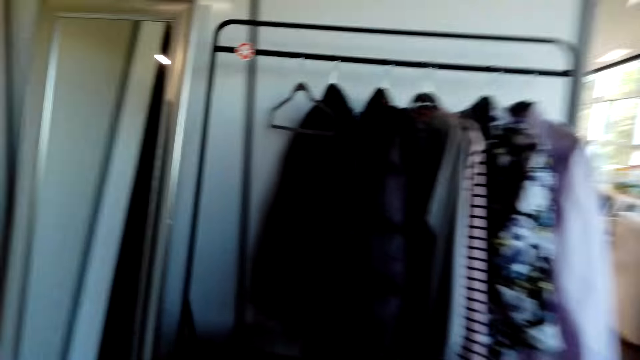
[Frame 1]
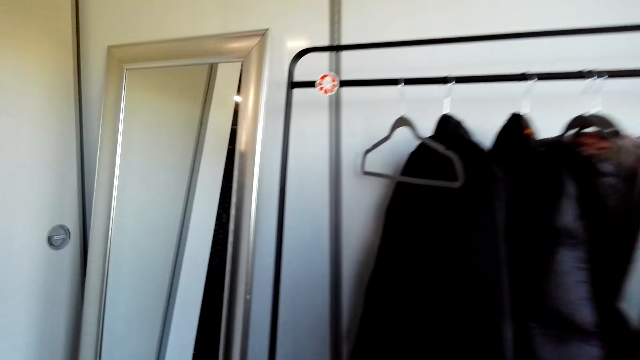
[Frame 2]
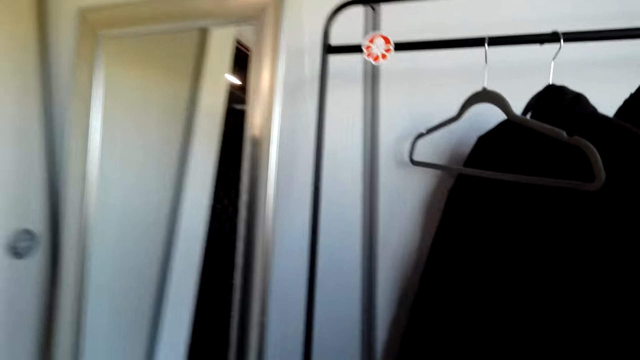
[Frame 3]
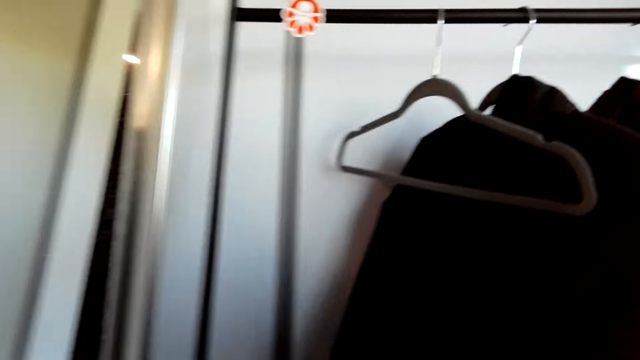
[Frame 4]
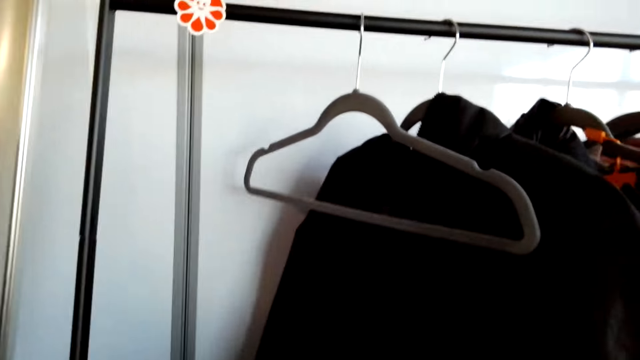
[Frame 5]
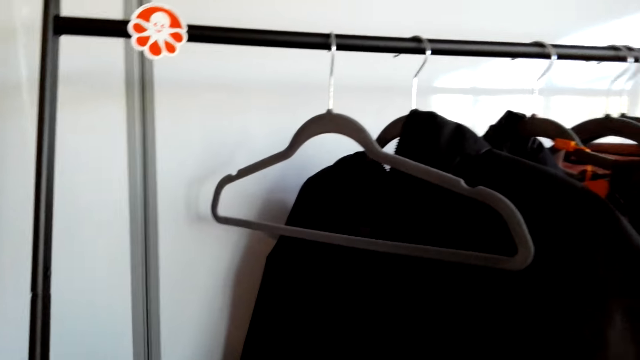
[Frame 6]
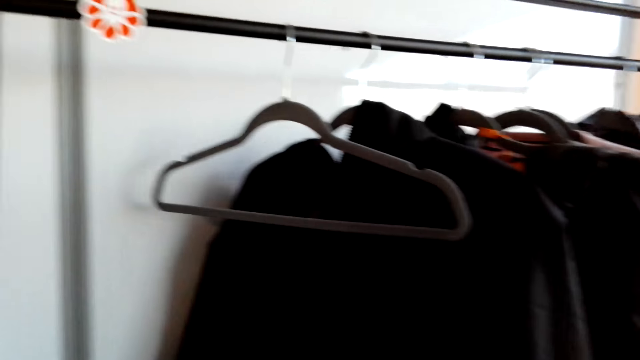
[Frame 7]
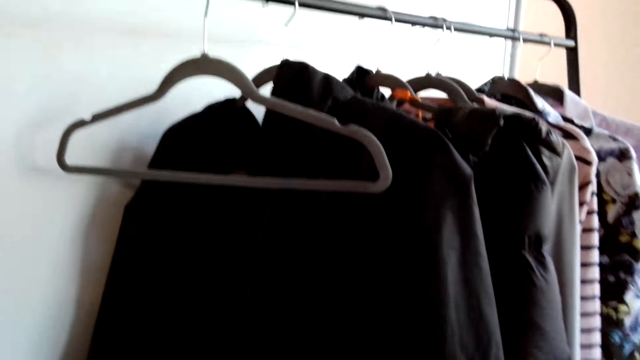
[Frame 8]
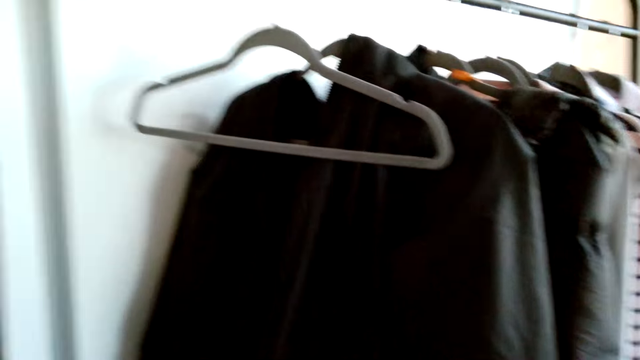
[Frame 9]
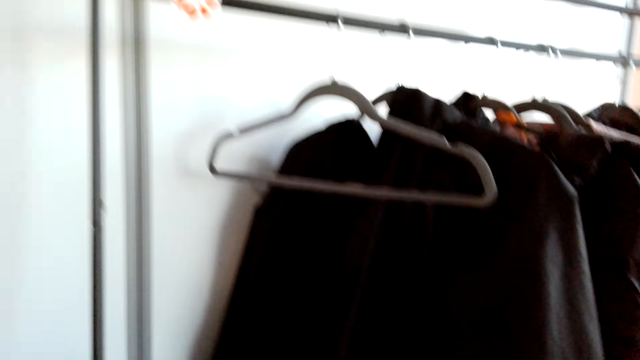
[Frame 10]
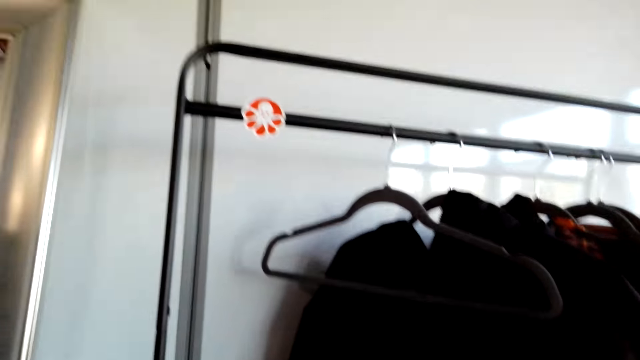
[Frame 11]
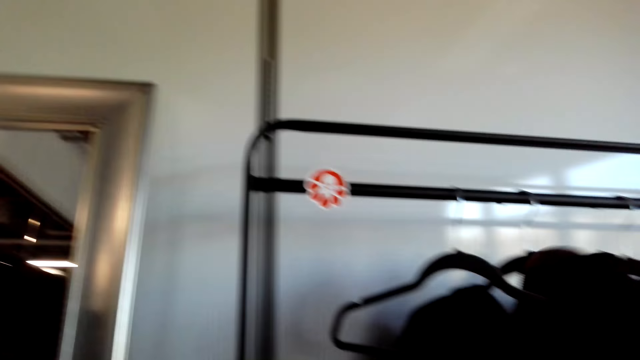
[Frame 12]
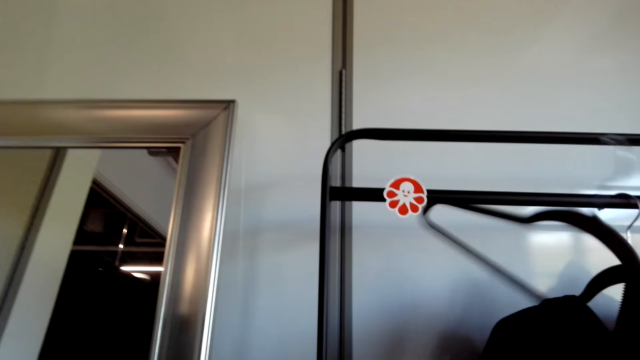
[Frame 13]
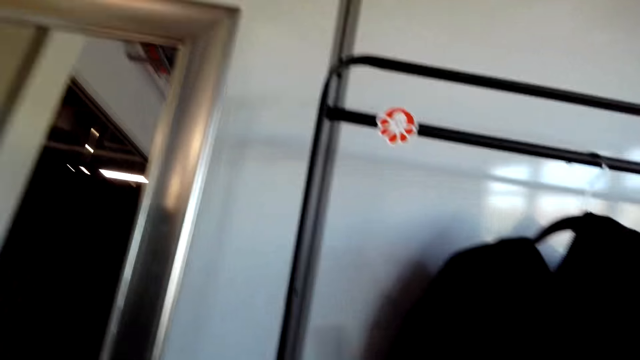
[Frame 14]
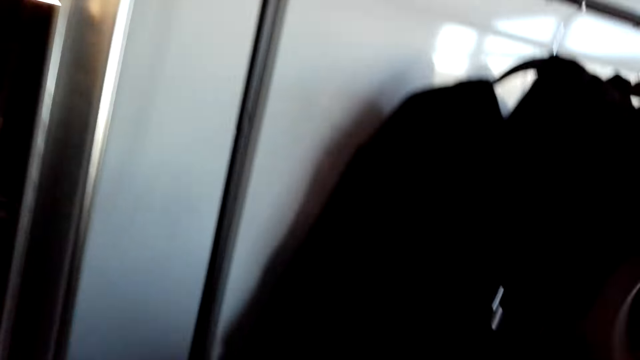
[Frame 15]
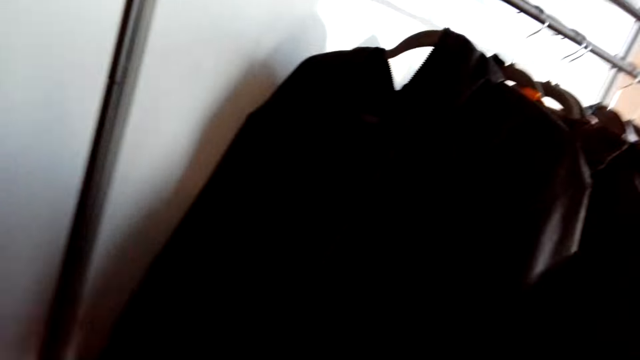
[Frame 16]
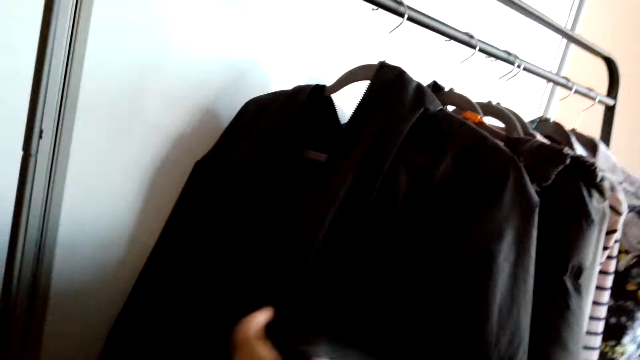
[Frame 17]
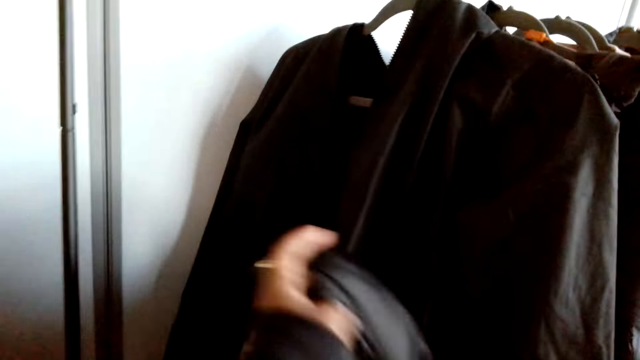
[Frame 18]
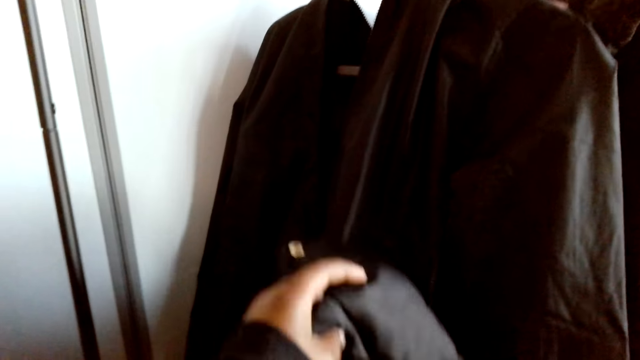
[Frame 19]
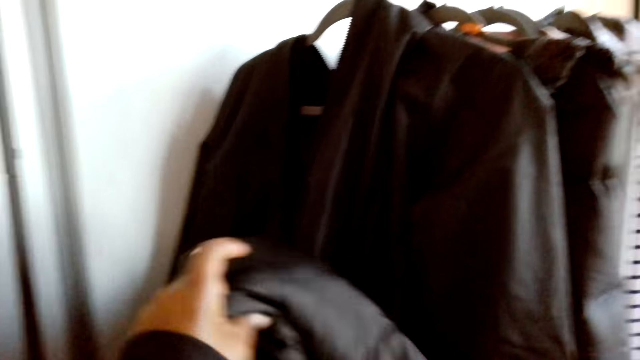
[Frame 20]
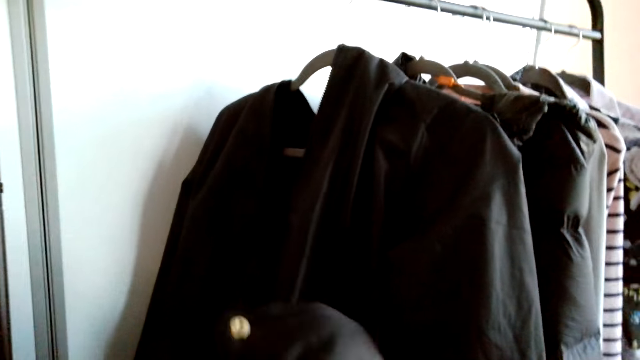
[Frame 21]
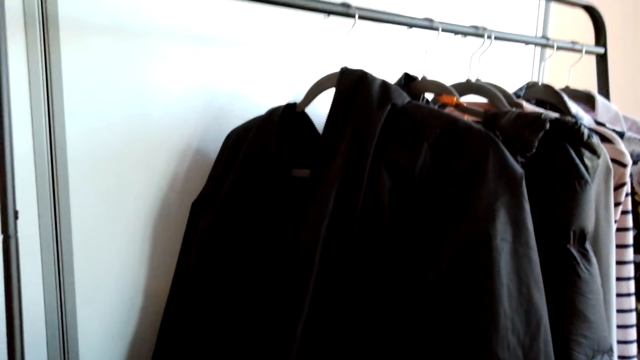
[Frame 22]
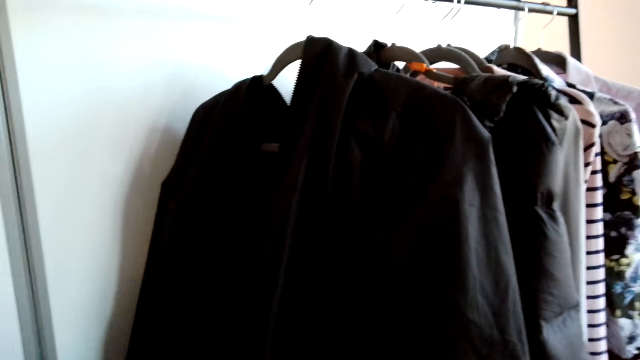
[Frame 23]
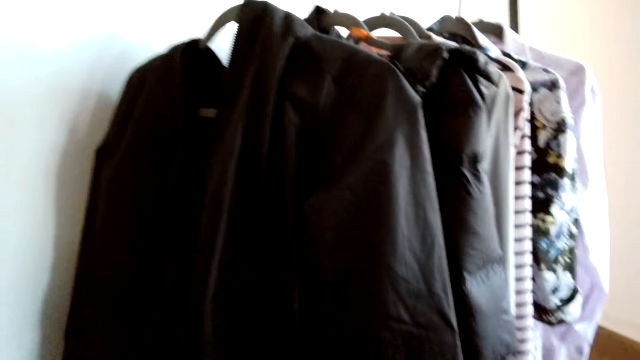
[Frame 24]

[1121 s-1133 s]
The camera wearer stares at the rack. They remove the hanger from the rack. They hang the jacket on the hanger. They talk to a man.

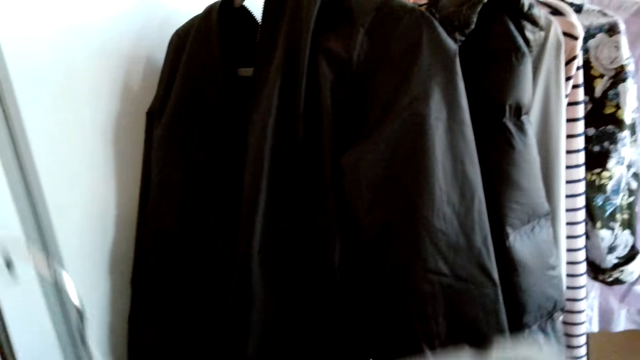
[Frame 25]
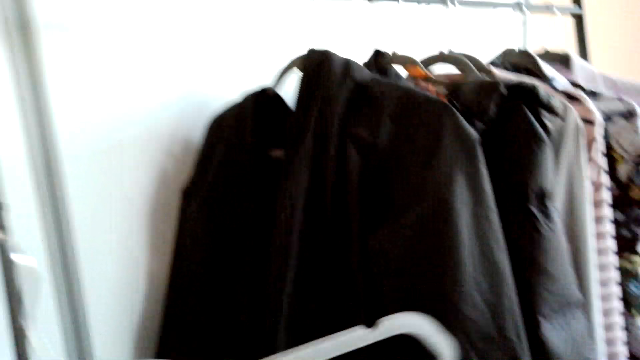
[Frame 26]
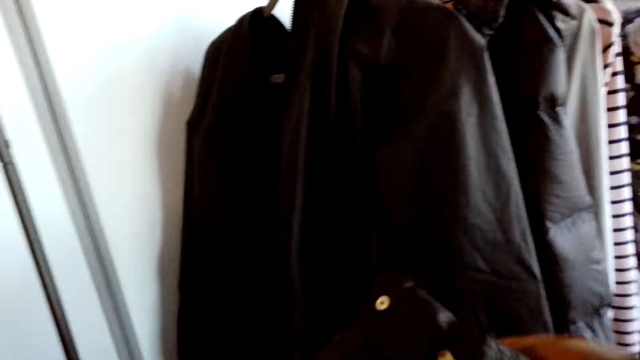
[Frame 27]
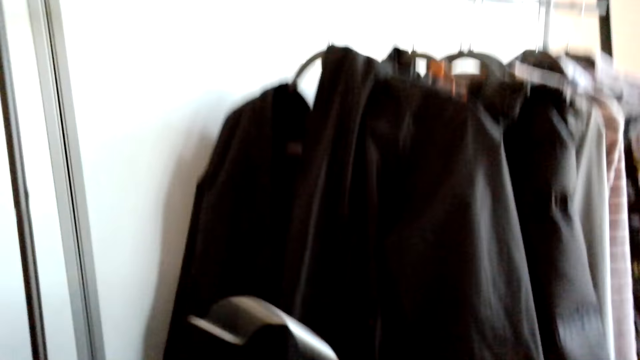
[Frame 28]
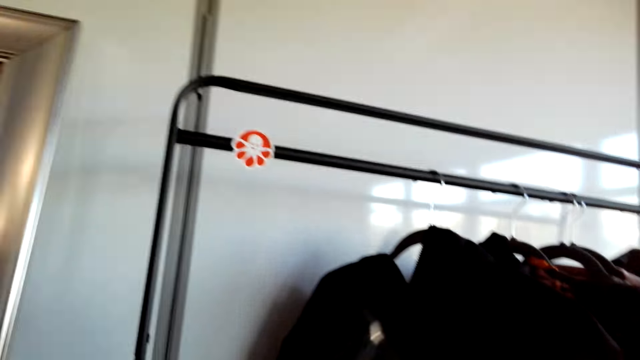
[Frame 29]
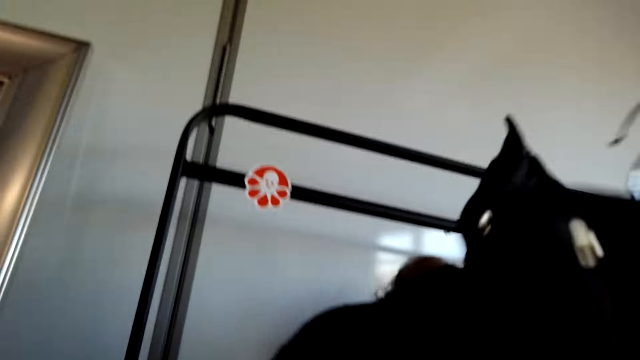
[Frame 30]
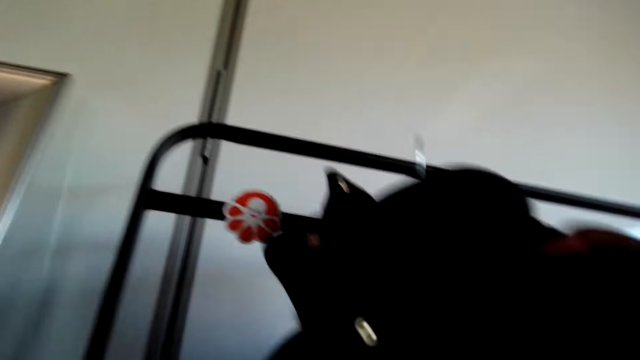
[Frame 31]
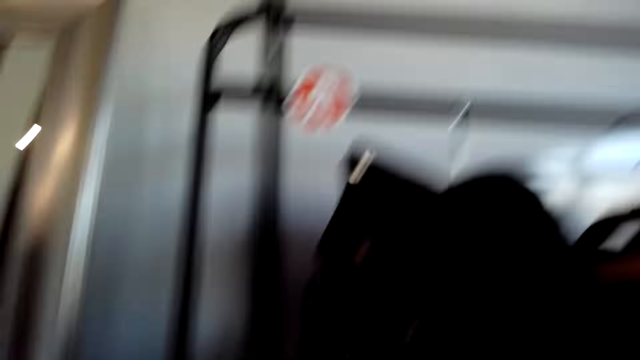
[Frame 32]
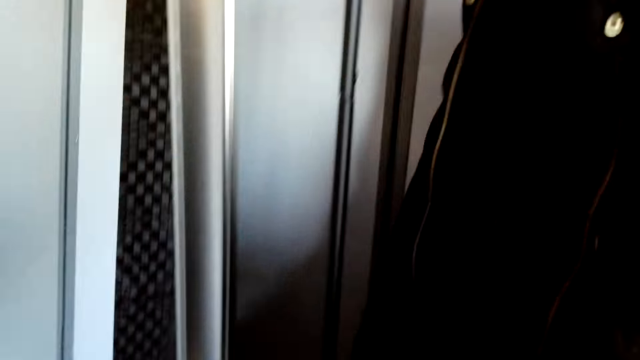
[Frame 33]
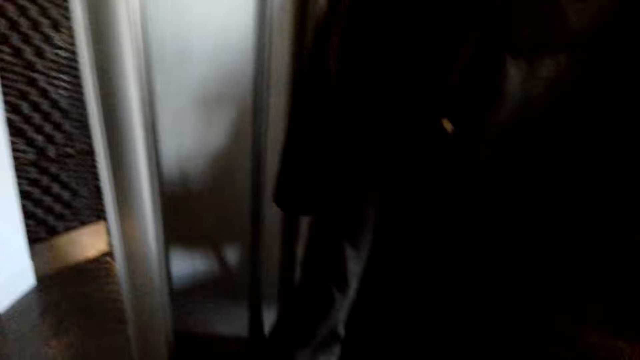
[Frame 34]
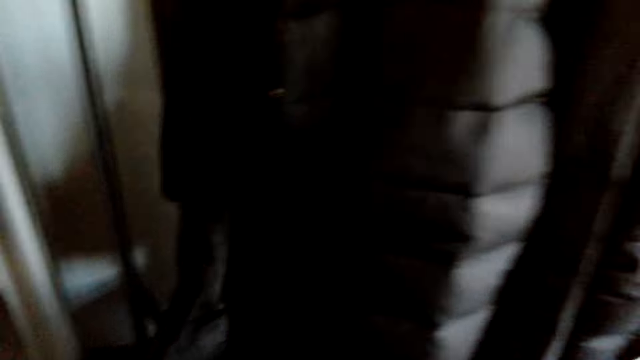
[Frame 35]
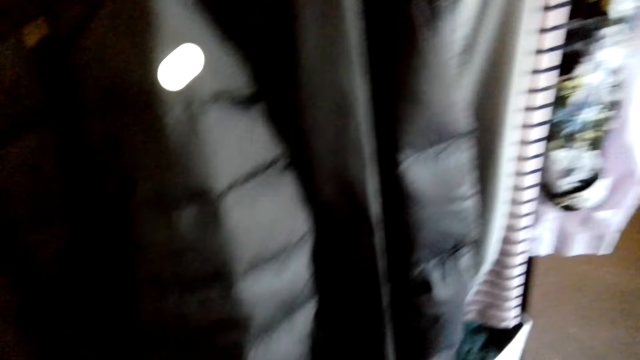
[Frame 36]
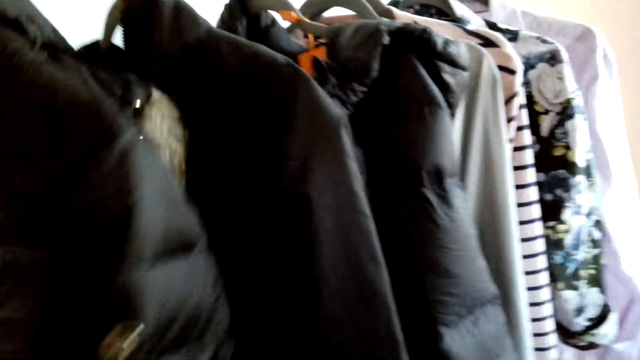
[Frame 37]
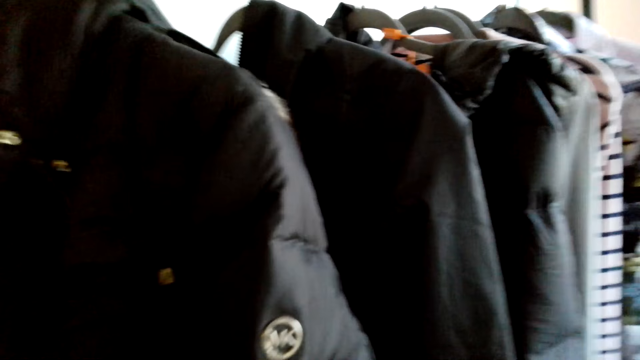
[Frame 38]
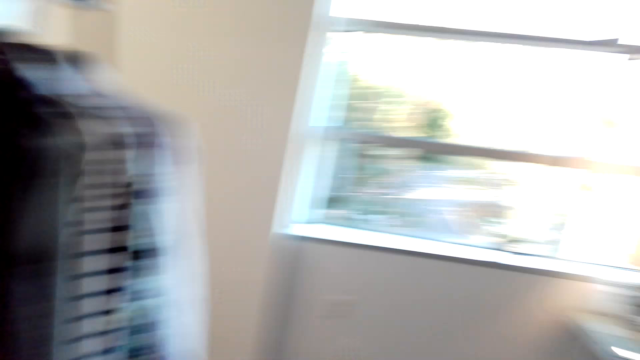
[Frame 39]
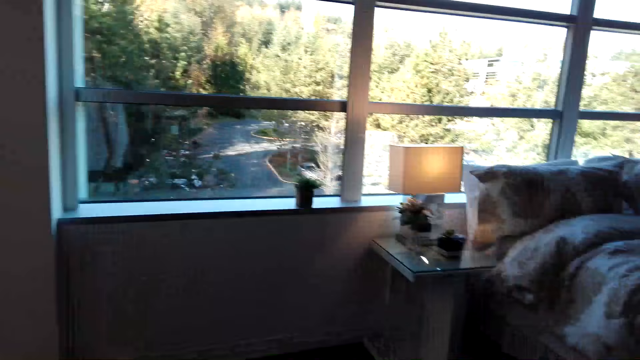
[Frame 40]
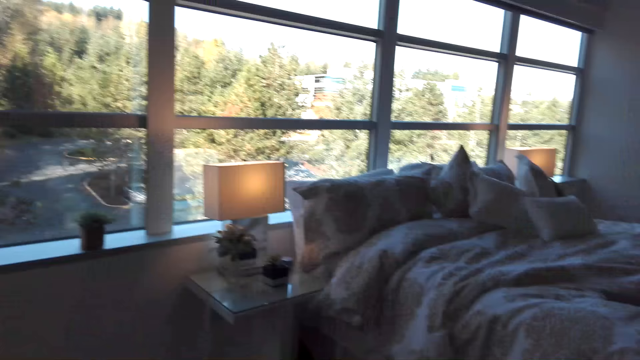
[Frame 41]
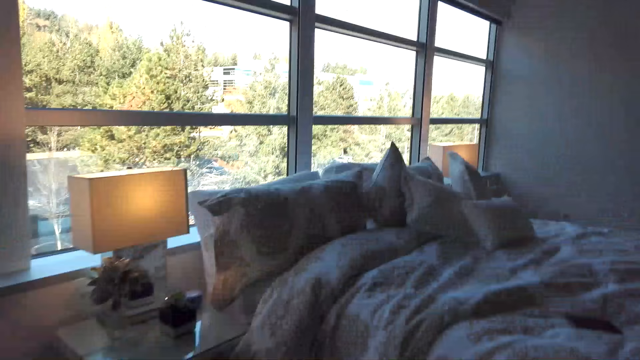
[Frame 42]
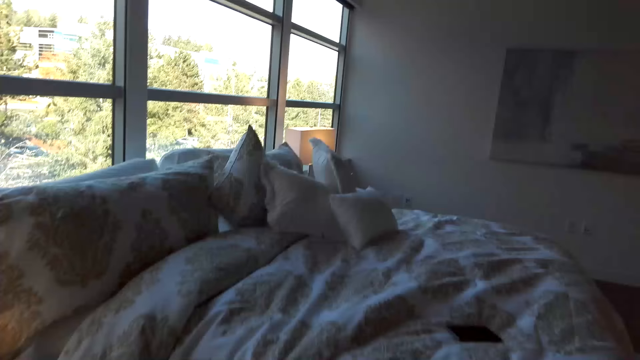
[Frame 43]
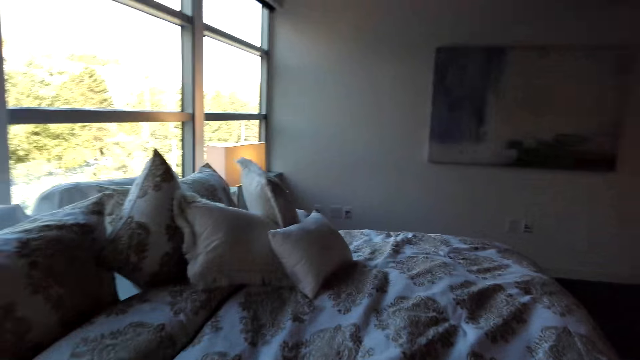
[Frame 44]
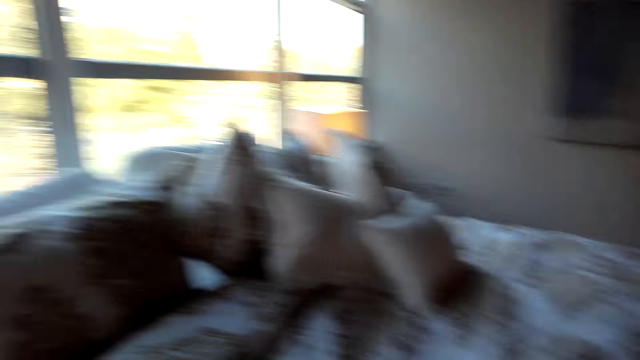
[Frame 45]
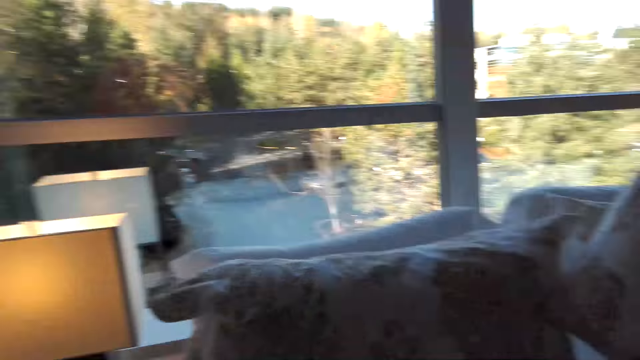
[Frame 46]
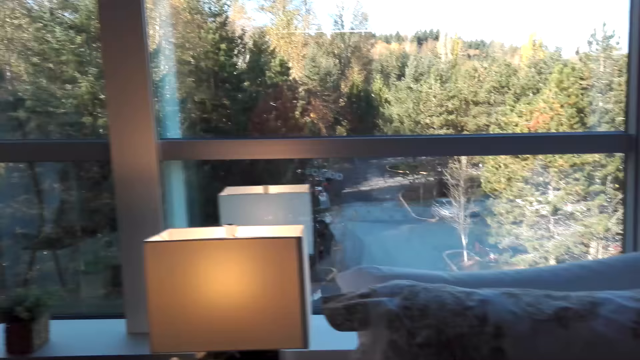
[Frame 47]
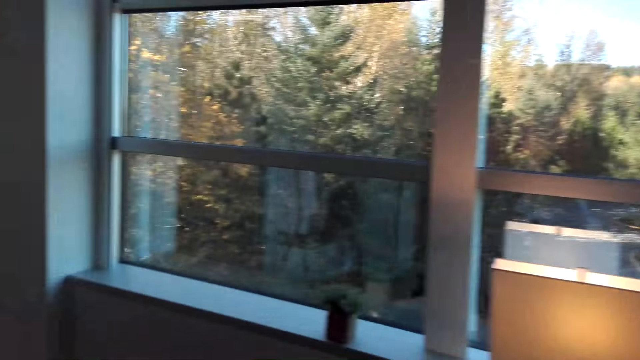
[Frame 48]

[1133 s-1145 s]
The camera wearer hangs the jacket on the hanger. They hang the hanger on the rack. They inspect the jacket. They move around the house. They talk to a man. They walk towards the living room.
